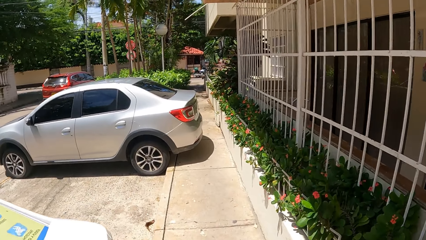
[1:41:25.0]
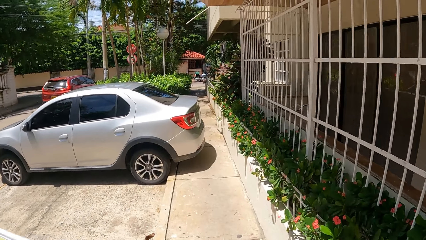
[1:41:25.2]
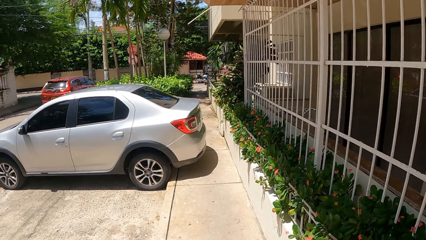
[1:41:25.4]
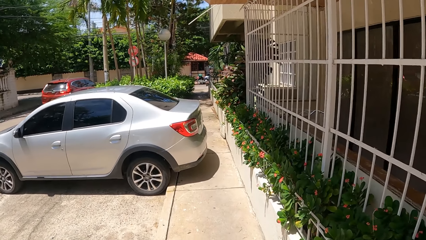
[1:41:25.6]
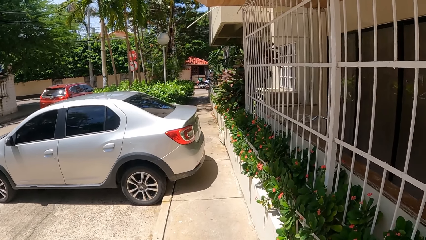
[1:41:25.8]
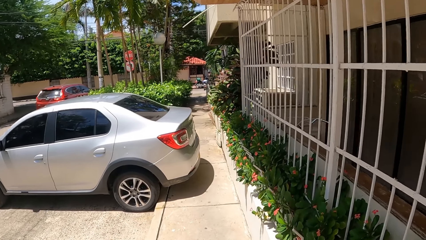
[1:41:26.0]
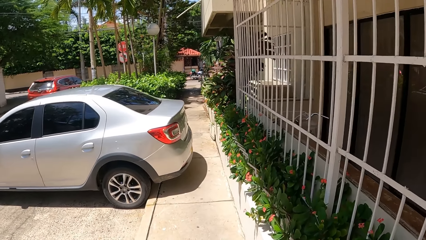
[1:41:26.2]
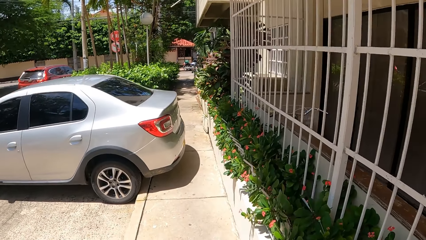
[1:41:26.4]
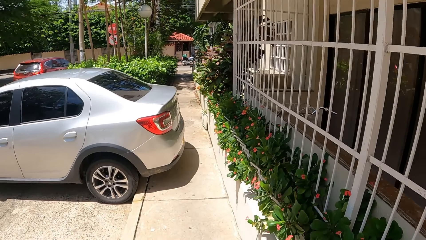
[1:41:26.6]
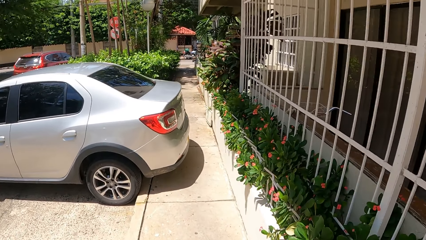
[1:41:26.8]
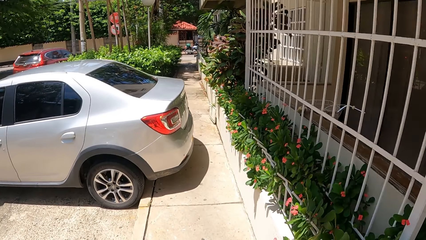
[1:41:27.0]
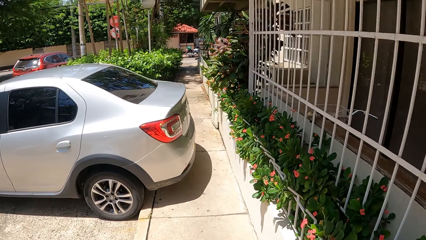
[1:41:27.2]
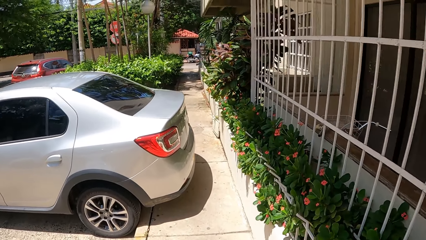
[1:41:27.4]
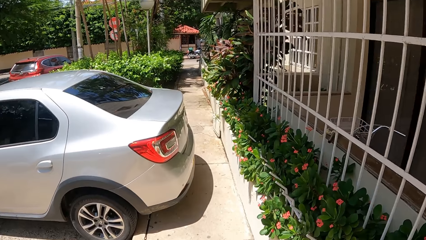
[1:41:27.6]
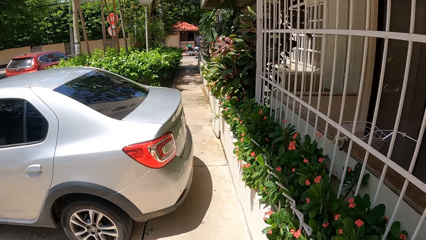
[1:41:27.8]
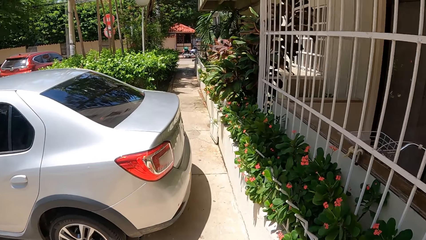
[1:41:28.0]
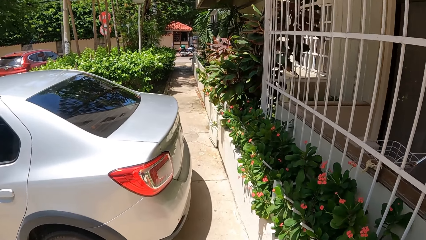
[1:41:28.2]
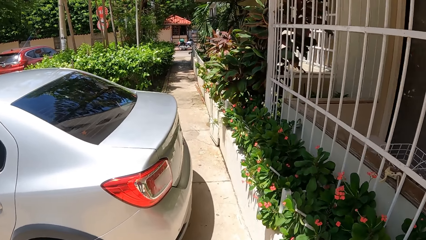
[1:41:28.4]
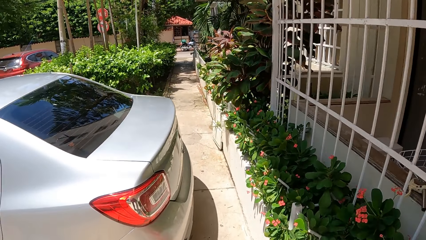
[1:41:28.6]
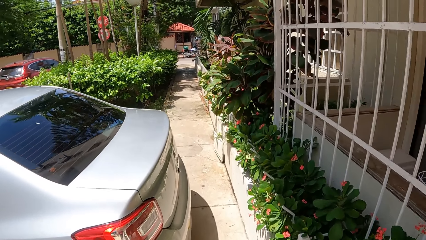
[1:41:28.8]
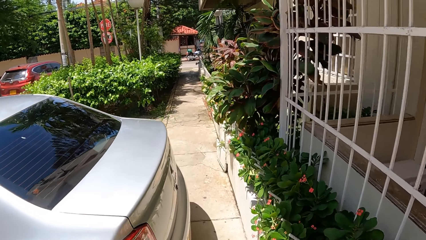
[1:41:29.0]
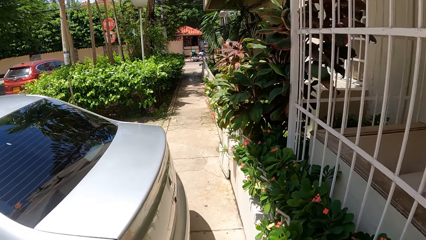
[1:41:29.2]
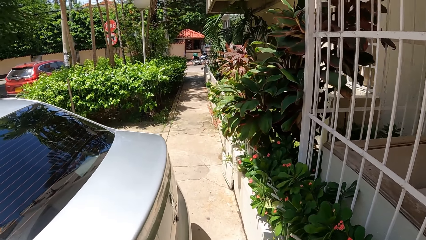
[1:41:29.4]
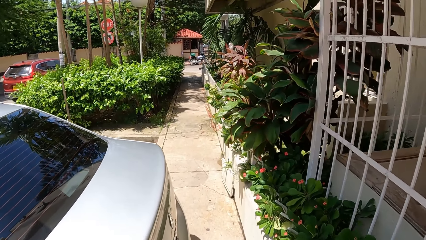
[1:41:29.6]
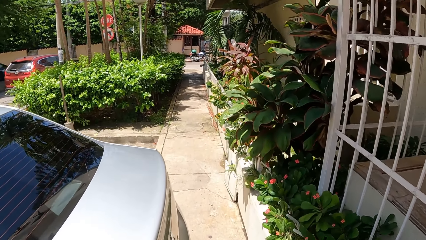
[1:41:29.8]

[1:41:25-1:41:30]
The camera wearer walks on the pavement.

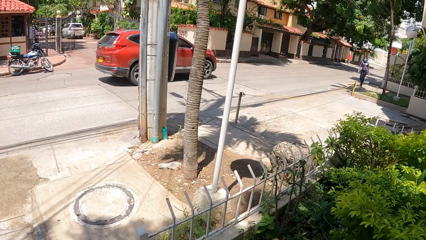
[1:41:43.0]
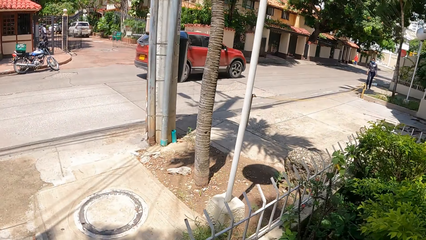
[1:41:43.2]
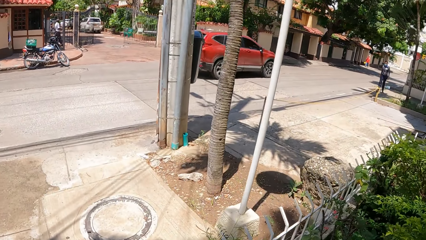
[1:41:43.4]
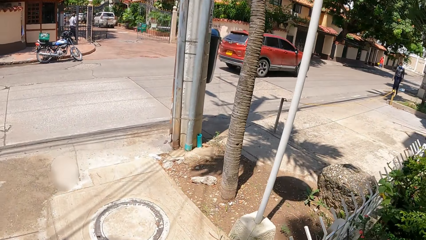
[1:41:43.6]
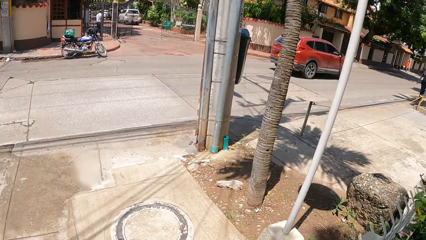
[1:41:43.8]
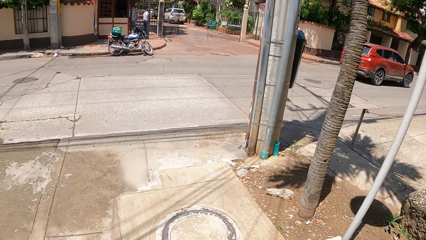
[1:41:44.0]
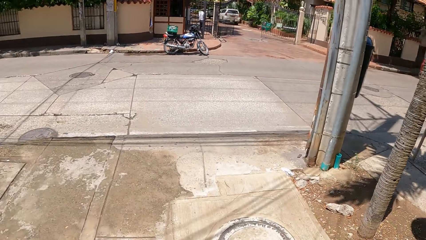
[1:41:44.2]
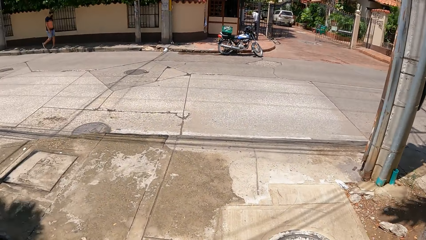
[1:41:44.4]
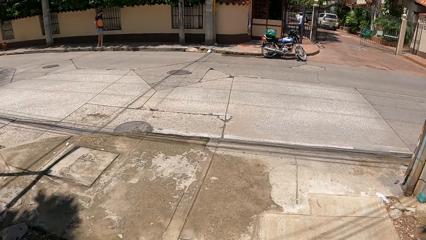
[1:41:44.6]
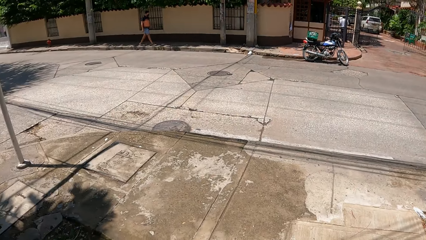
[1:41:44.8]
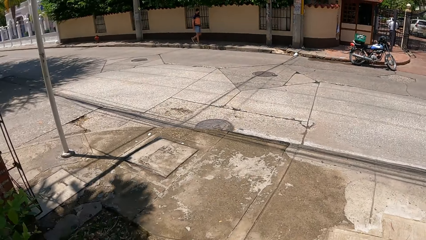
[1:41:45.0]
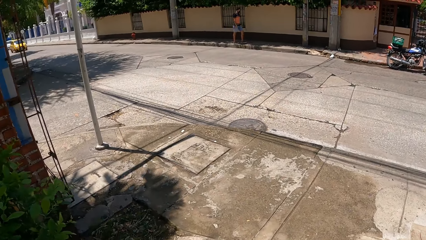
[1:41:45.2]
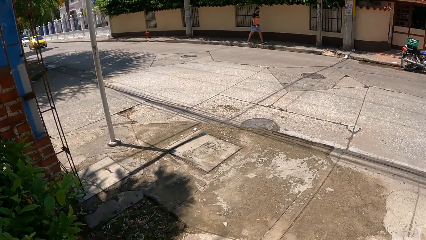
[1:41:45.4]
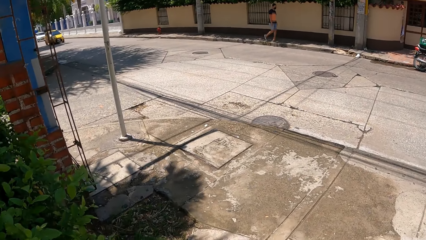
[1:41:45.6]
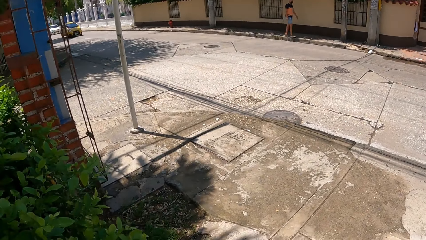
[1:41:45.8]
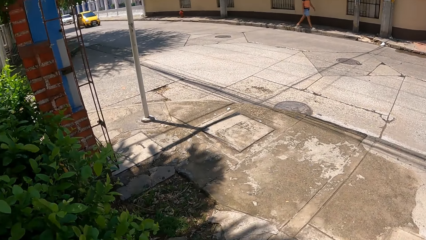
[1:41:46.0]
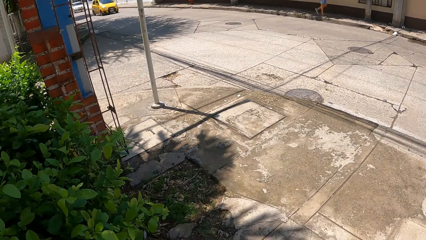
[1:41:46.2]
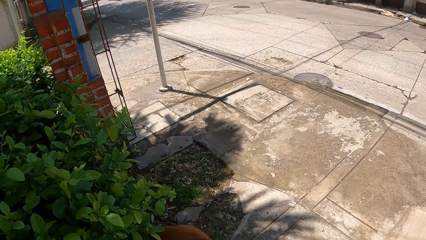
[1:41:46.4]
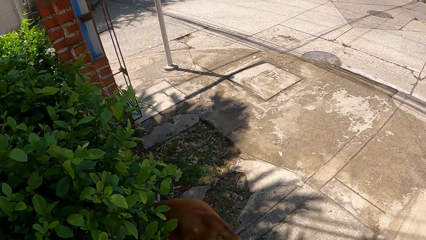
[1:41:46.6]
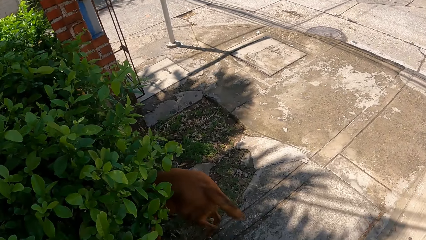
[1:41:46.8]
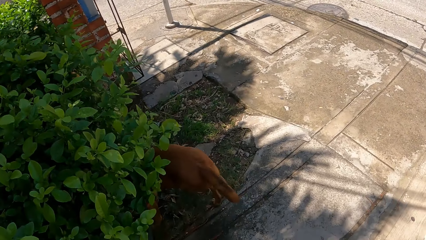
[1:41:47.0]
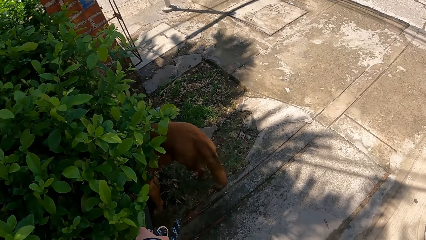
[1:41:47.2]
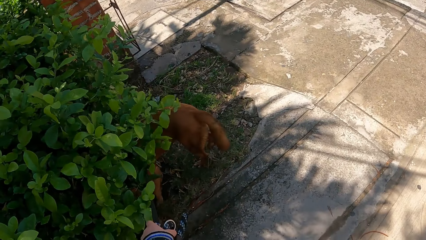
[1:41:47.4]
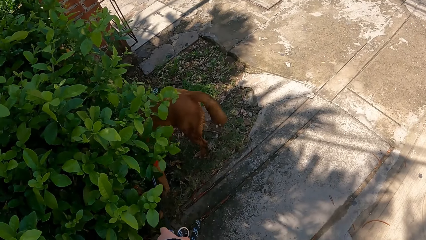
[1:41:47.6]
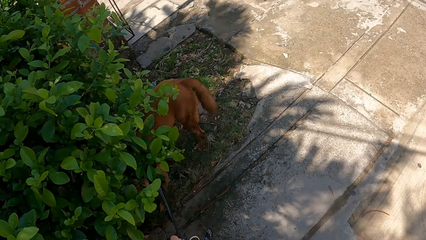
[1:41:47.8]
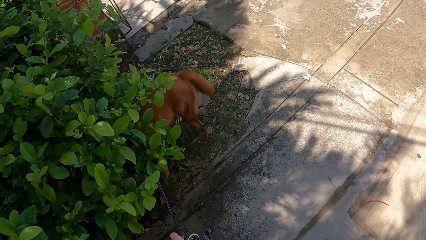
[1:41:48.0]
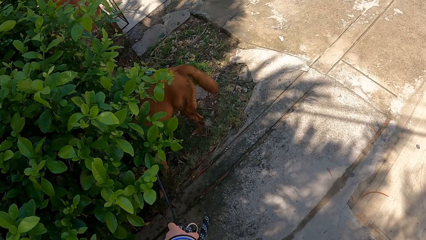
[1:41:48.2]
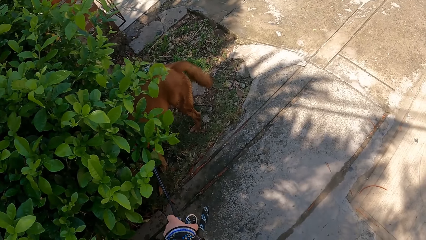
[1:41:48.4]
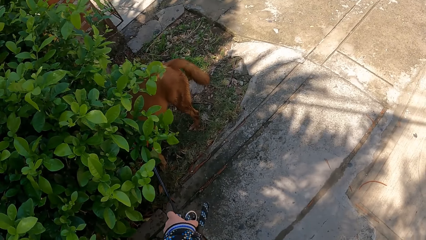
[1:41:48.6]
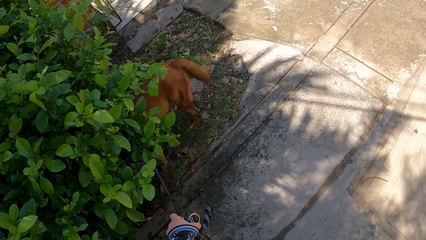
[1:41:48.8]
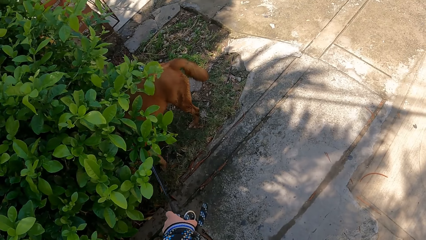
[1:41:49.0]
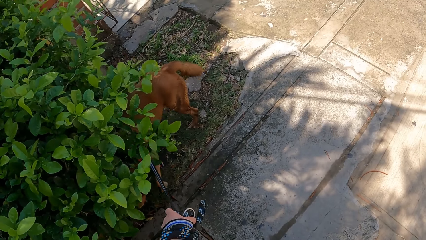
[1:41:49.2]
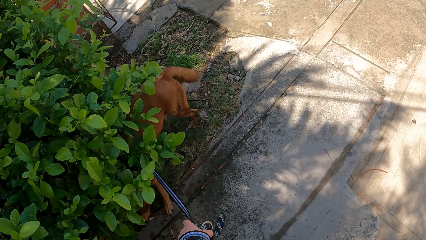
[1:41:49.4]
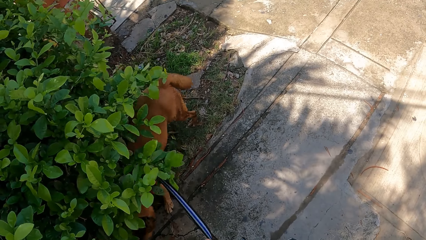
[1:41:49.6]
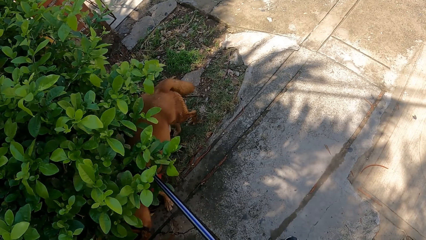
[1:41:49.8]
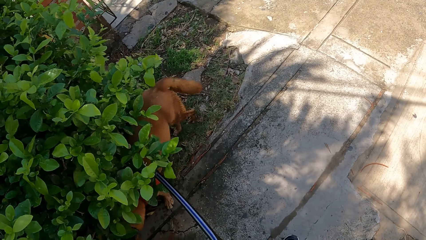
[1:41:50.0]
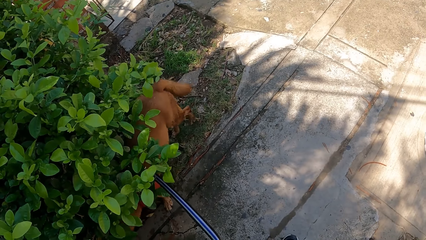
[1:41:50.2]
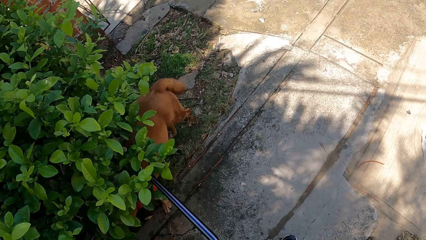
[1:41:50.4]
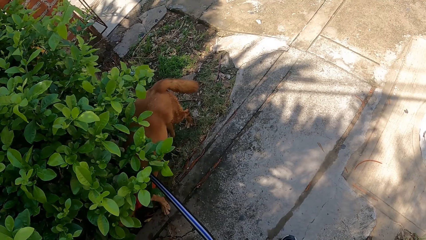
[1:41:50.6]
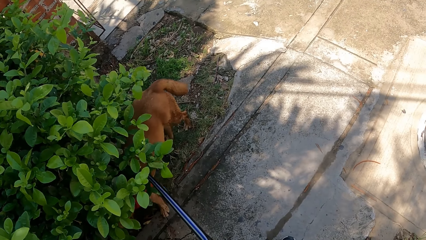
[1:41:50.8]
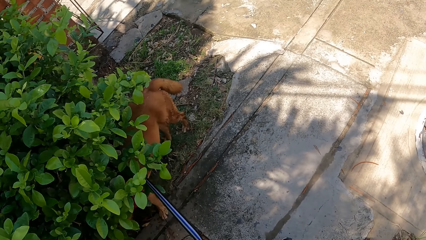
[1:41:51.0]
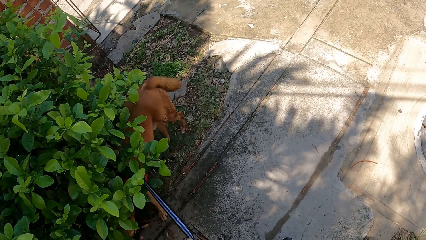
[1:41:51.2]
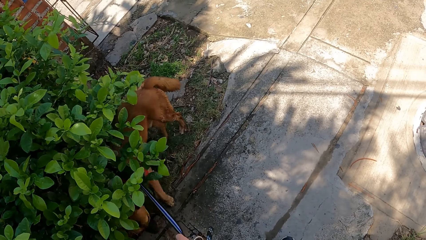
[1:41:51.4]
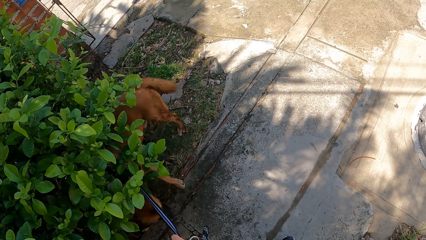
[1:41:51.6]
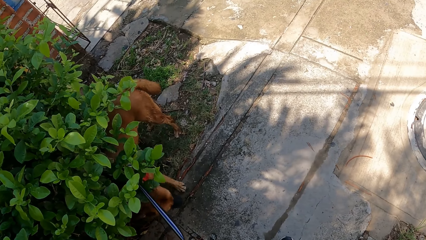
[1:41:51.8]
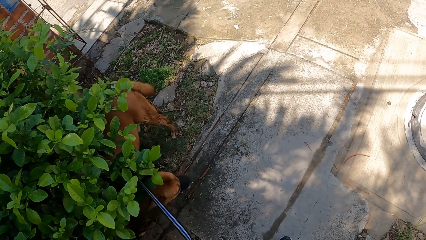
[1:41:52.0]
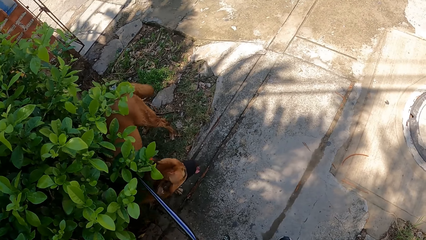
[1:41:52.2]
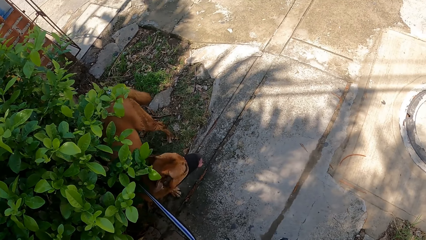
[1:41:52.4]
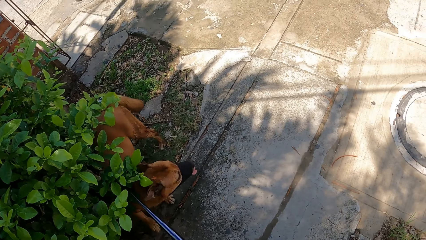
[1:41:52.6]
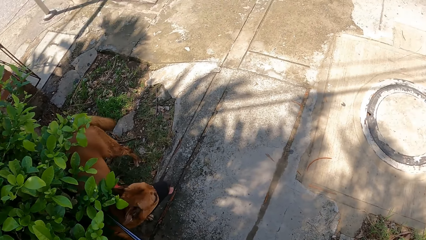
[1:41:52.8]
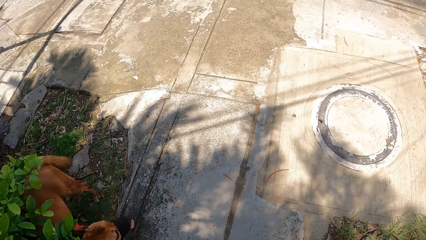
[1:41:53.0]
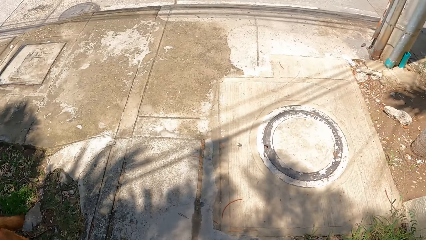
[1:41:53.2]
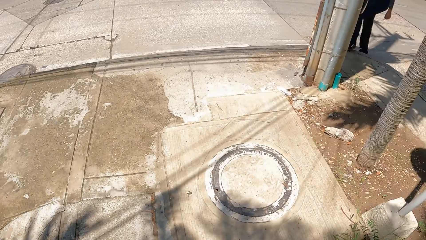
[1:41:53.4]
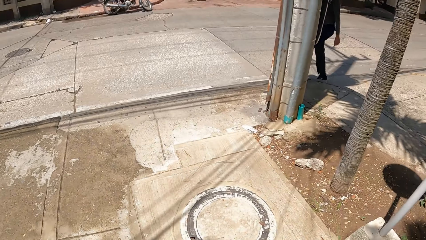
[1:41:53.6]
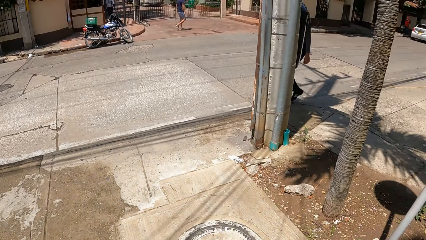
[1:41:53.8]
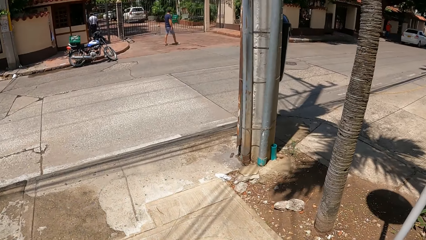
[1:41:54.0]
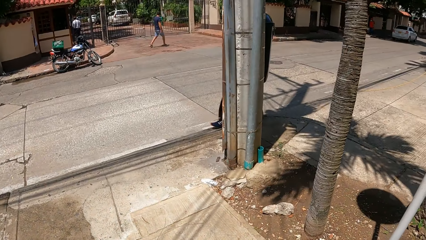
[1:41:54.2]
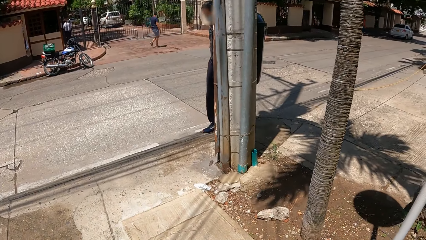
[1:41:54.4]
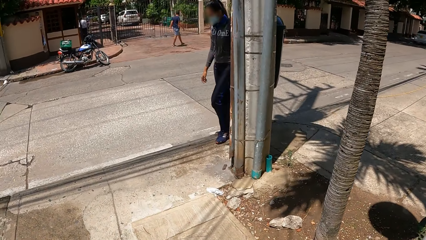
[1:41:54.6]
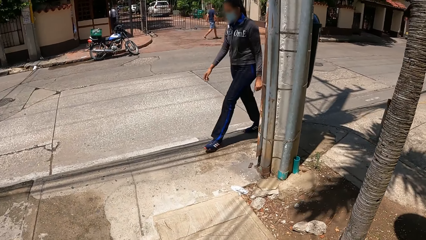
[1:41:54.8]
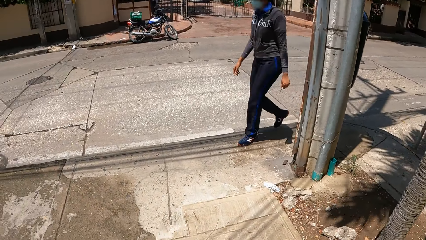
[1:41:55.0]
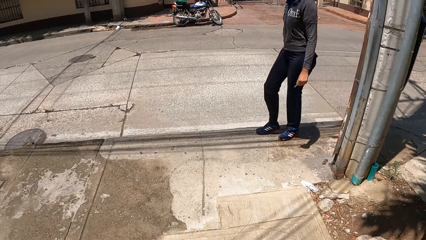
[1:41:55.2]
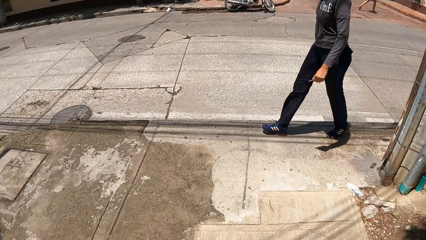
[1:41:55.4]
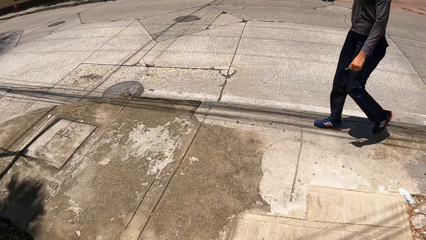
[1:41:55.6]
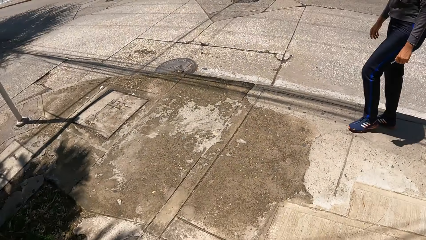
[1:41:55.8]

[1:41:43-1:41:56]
The camera wearer looks around the road. They adjust a dog leash and hold the dog. They walk the dog on a sidewalk.
